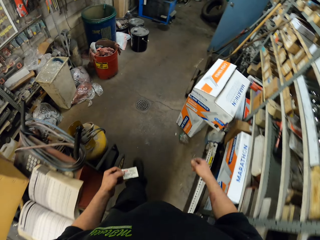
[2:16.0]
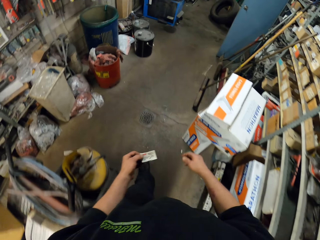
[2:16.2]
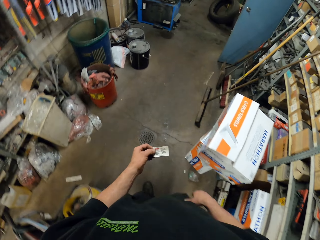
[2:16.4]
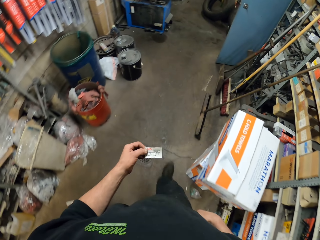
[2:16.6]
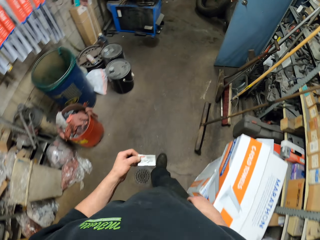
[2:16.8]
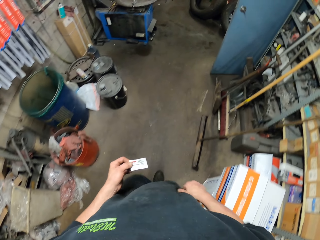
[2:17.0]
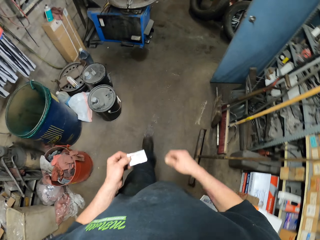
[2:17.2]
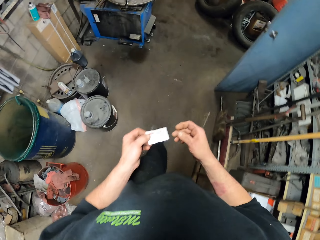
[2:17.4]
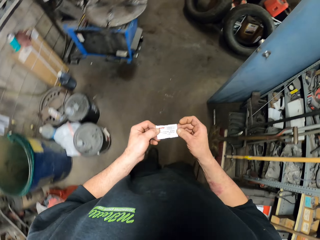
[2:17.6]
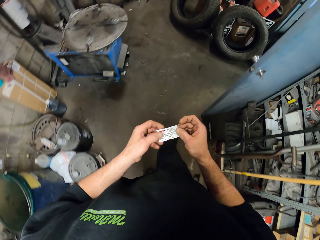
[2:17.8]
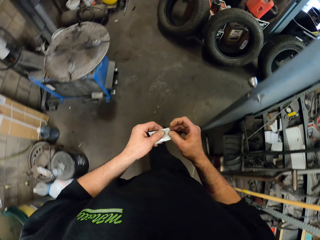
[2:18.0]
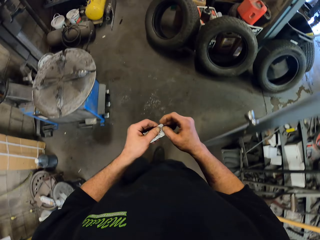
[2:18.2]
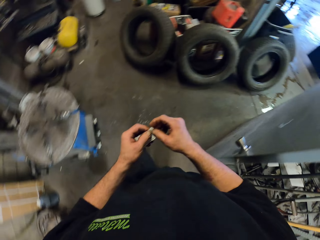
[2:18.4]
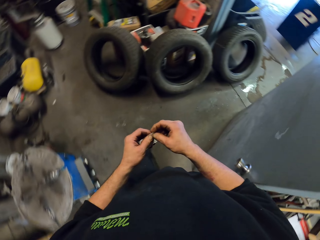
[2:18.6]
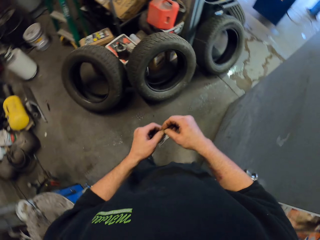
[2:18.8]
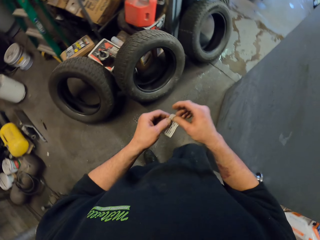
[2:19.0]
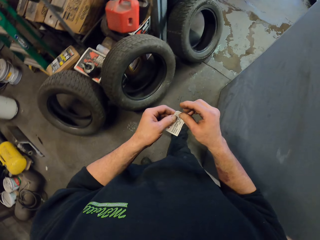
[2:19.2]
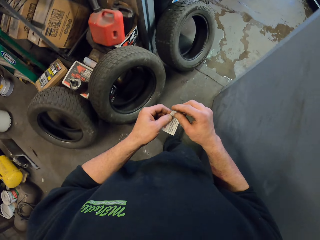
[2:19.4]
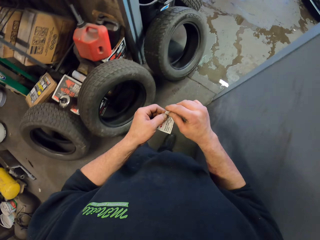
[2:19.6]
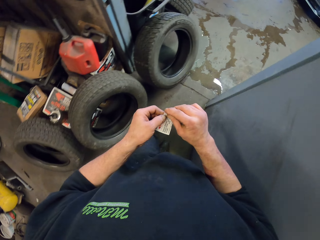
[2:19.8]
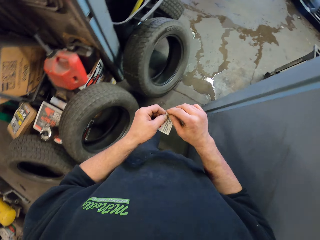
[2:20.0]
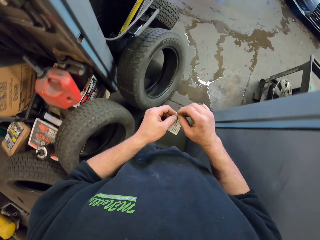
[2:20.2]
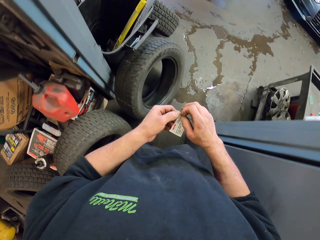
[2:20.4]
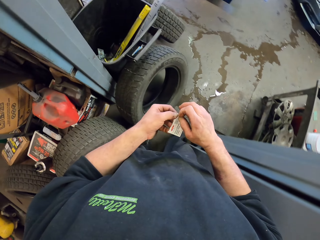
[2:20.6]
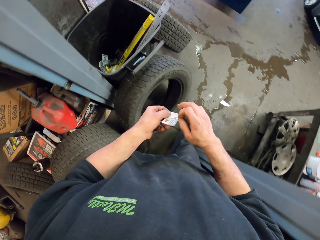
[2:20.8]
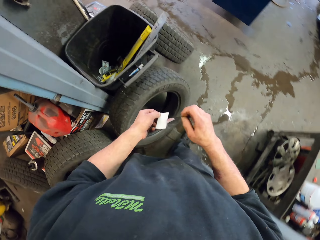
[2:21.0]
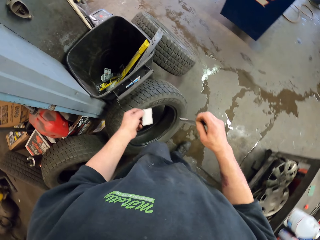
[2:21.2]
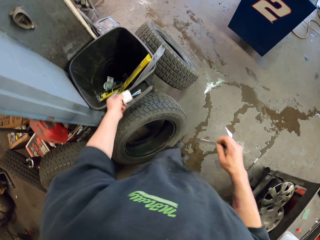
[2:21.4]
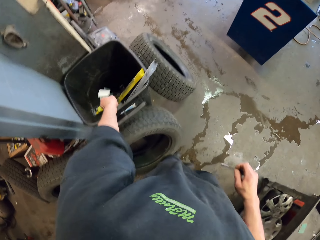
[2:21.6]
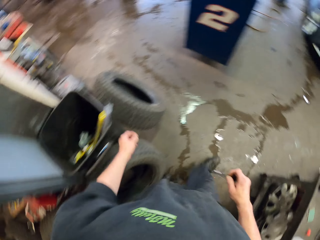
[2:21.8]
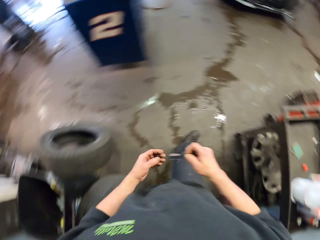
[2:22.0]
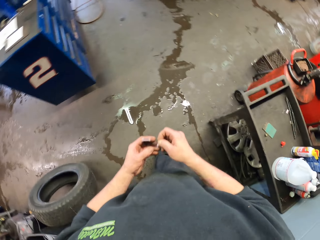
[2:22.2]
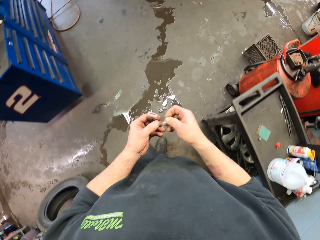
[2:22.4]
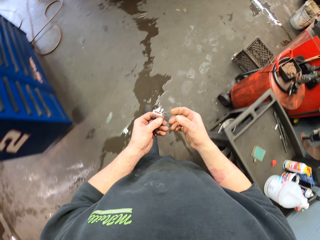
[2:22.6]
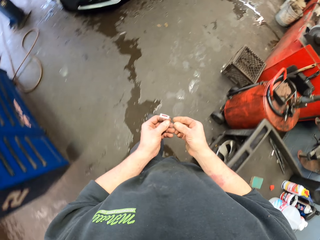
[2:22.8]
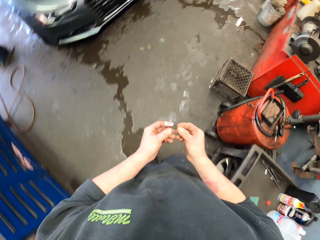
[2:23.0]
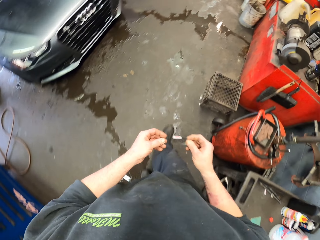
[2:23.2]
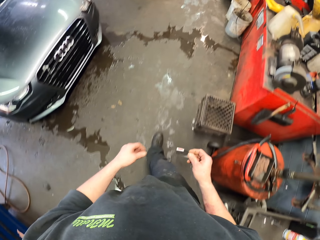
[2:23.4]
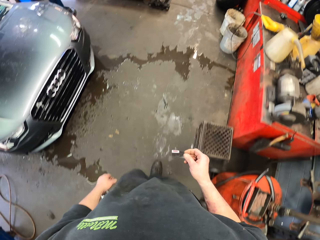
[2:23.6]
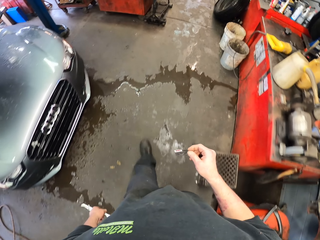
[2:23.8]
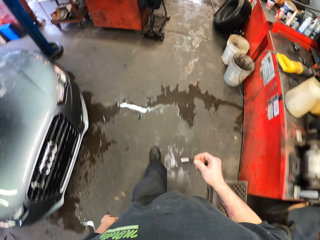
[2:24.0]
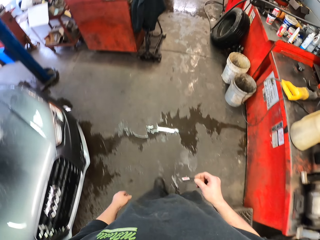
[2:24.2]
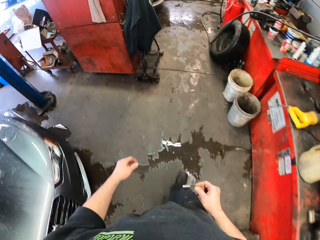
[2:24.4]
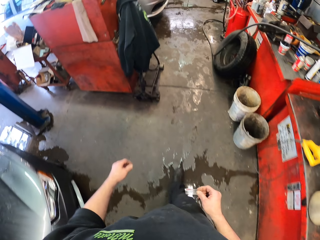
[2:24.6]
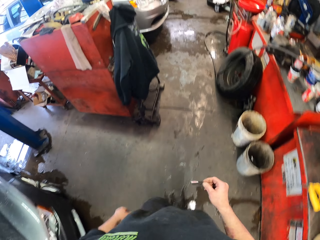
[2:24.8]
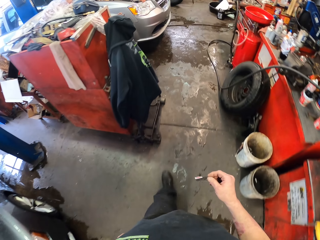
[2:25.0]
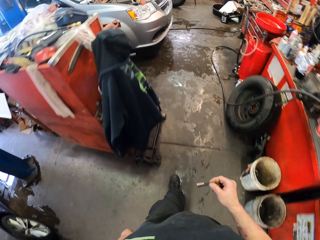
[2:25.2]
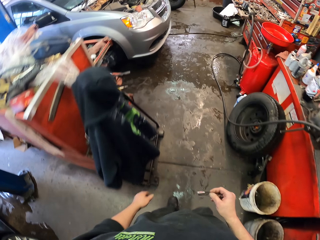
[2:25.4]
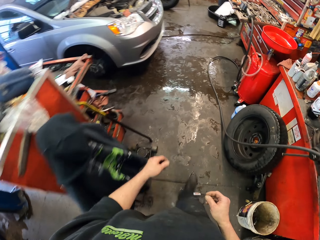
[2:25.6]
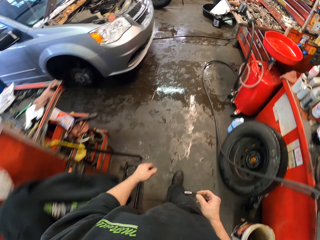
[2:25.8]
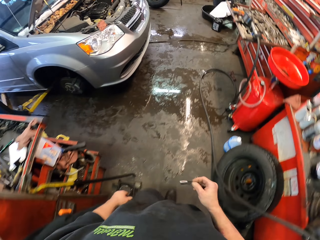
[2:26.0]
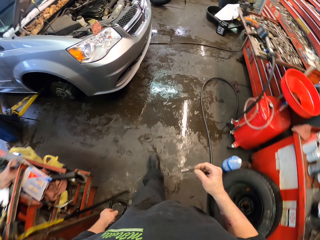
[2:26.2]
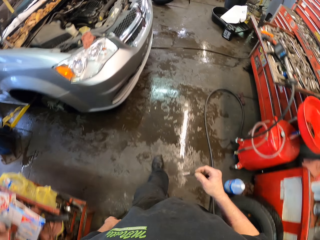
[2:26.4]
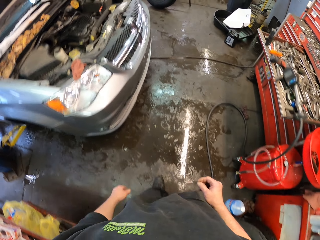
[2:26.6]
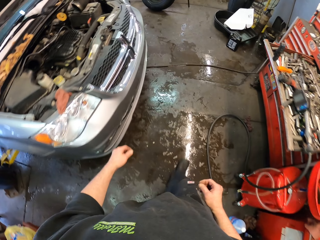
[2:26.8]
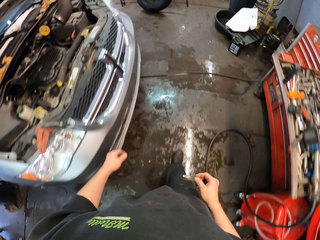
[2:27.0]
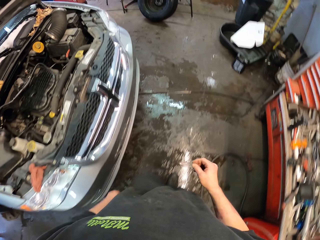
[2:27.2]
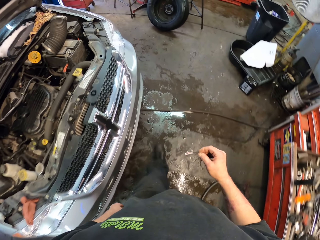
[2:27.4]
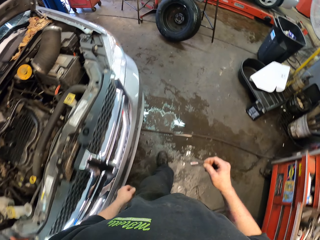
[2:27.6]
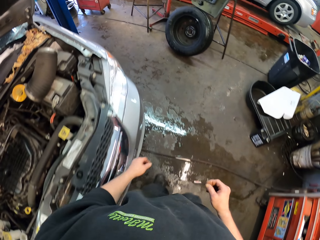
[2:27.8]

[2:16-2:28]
The camera wearer unwraps the sticker. They throw the sticker cover into the dustbin. They walk in the garage.

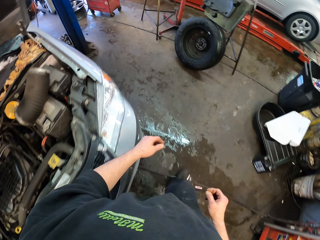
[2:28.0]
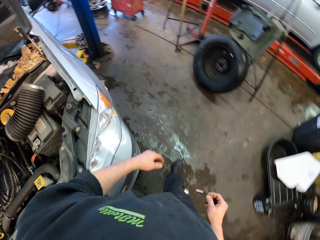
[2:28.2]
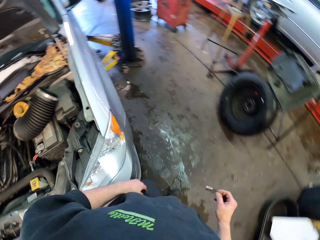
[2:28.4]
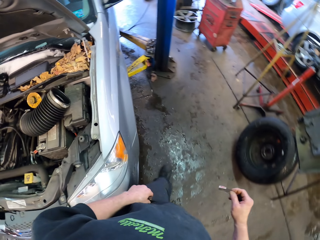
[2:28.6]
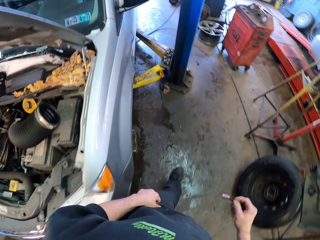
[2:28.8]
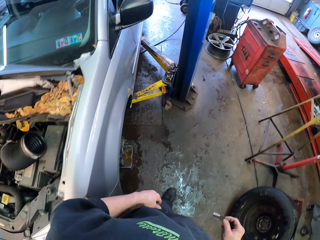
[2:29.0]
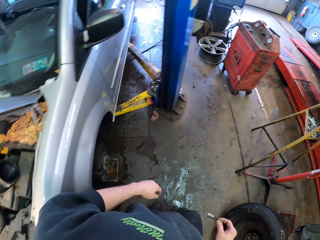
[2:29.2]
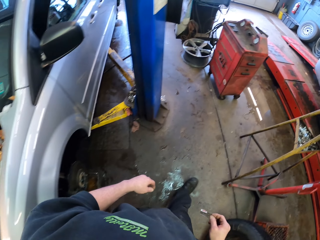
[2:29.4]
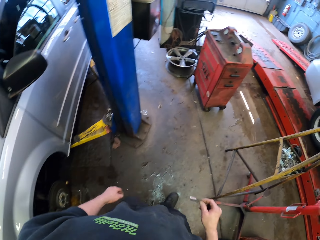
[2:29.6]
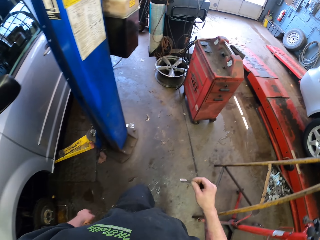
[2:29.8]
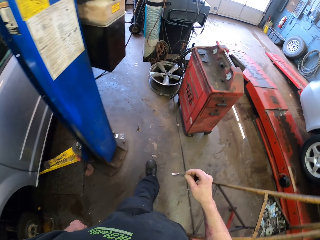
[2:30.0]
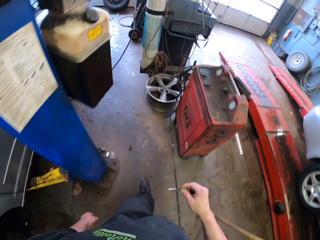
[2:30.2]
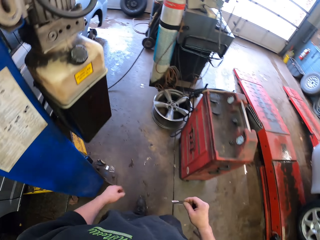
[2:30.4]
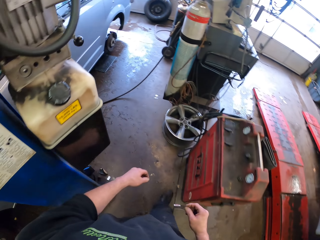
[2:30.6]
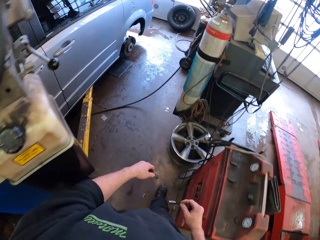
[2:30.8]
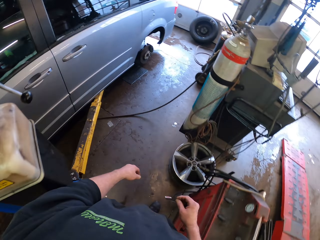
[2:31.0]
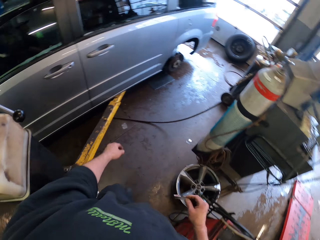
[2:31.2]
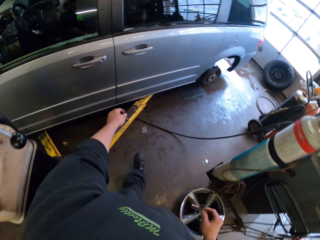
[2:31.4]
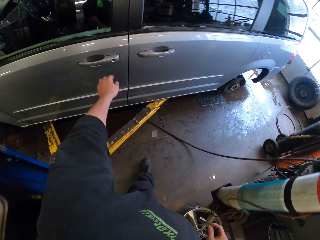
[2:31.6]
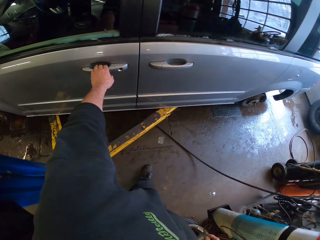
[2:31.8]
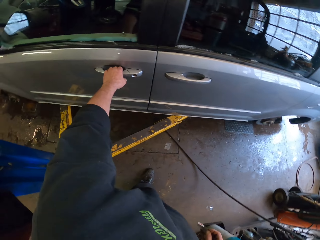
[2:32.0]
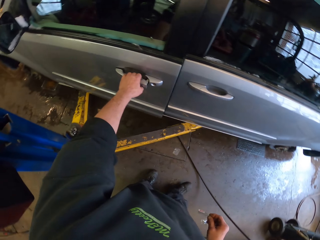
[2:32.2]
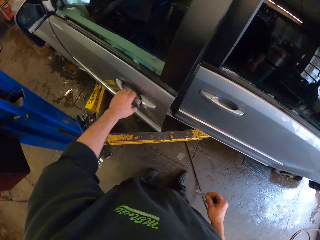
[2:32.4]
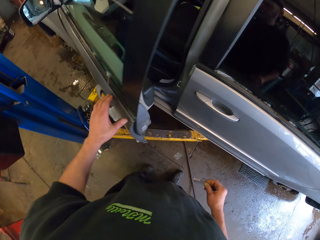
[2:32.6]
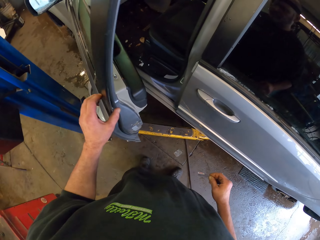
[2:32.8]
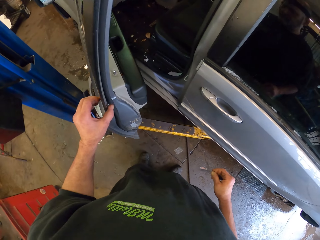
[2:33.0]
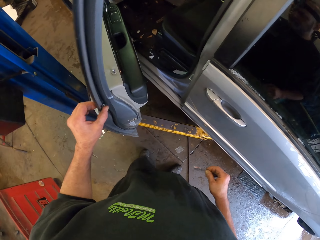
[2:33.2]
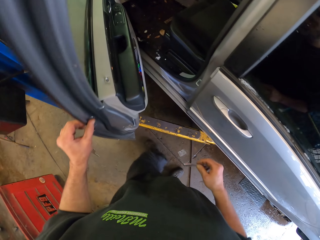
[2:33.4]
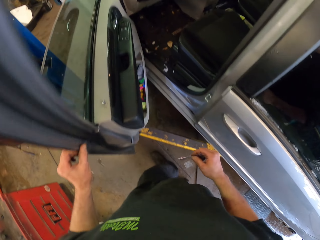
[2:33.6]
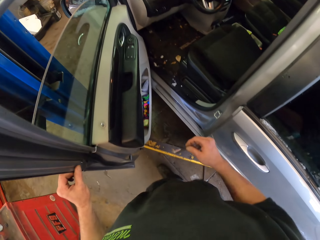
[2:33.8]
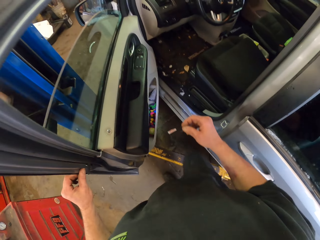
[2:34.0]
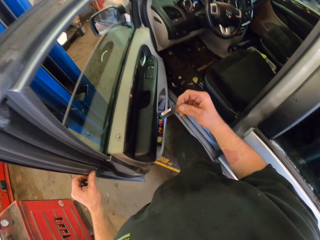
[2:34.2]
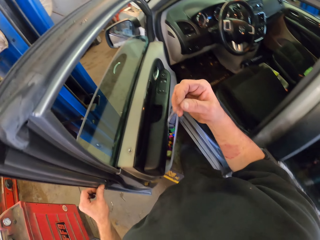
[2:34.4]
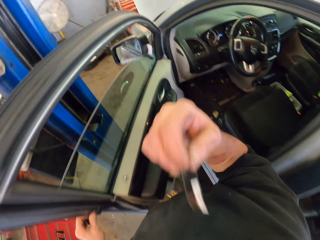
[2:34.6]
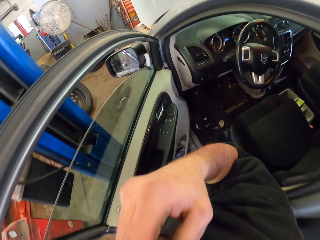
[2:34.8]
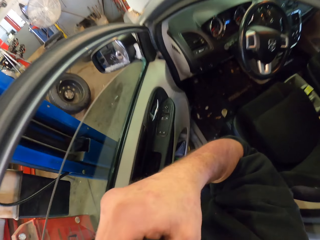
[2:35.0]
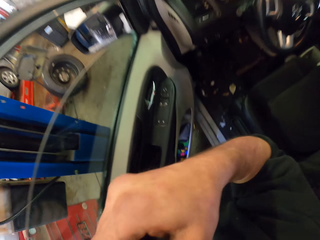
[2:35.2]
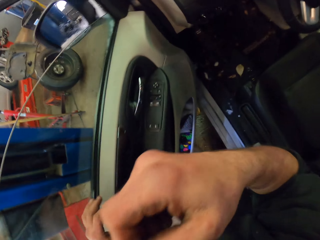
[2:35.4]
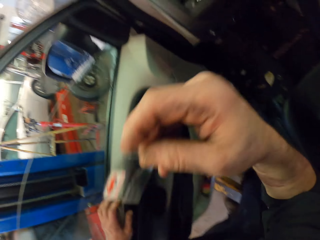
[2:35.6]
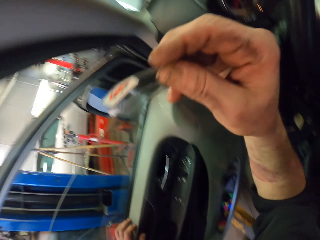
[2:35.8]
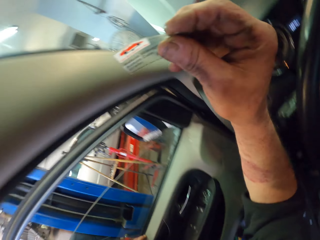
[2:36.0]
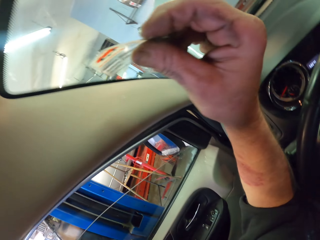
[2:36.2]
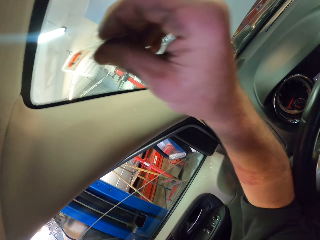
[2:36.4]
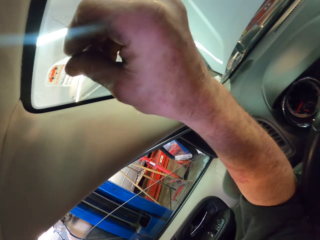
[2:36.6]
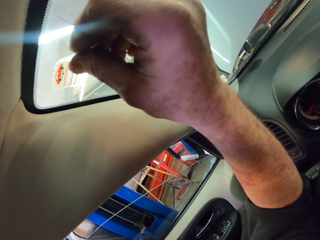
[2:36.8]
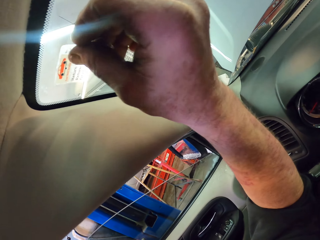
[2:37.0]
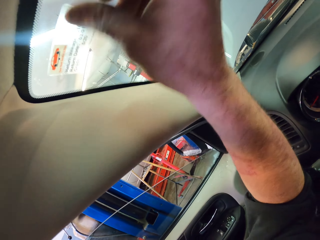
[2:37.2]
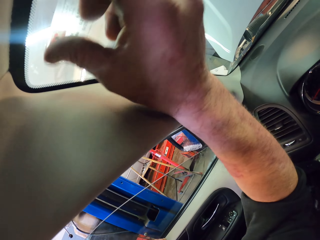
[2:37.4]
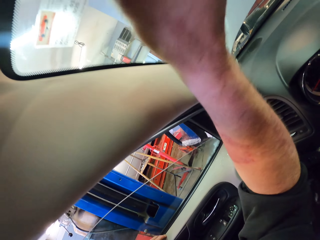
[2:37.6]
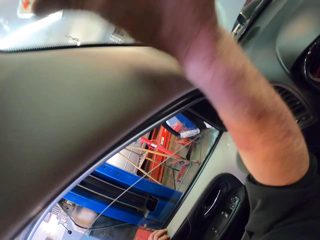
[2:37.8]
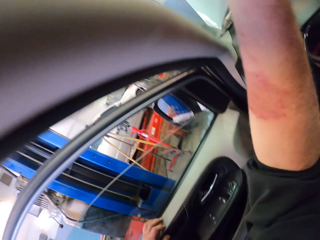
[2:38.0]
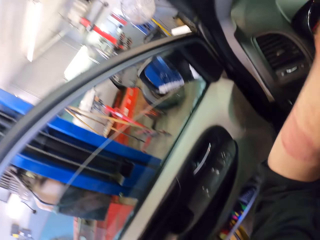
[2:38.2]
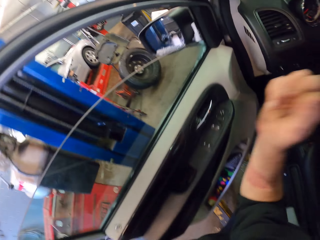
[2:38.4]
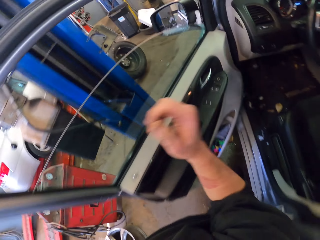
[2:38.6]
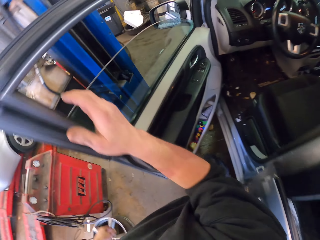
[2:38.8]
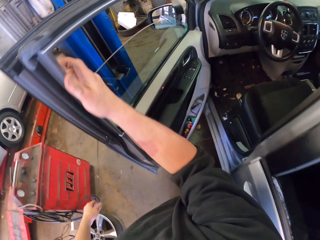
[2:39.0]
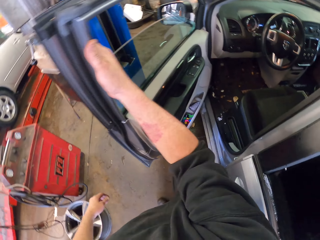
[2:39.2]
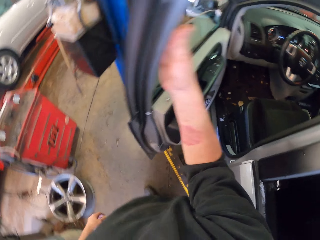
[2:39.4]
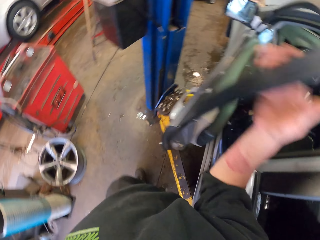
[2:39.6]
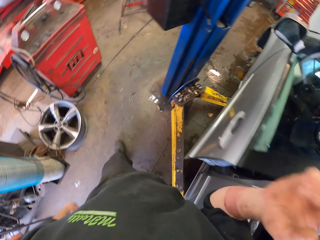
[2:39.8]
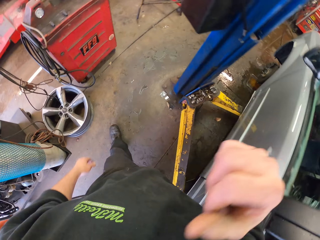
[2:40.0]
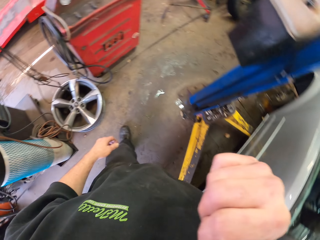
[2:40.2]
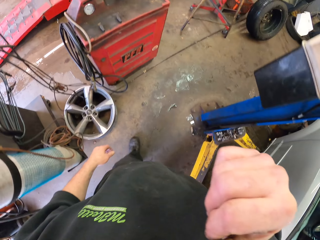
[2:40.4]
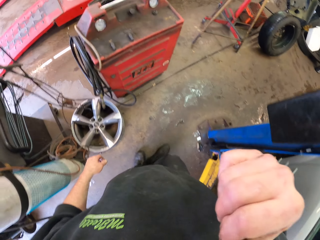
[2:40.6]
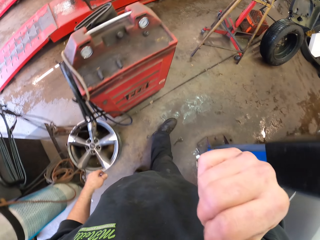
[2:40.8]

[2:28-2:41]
The camera wearer opens the car door. They touch the face. They fix the sticker on the car windscreen. They close the car door. They touch the face.
